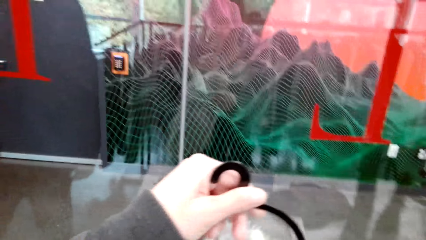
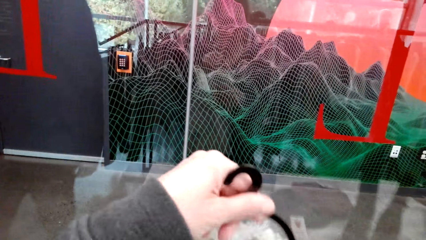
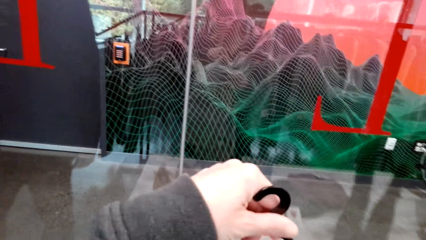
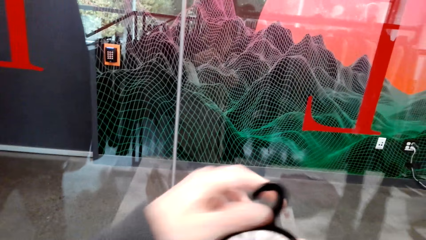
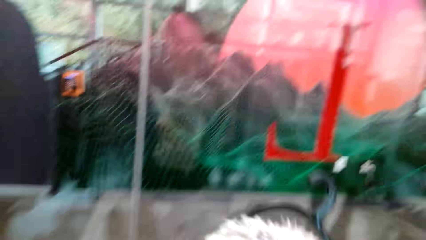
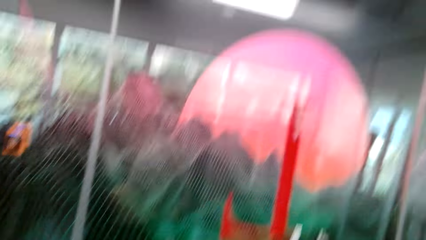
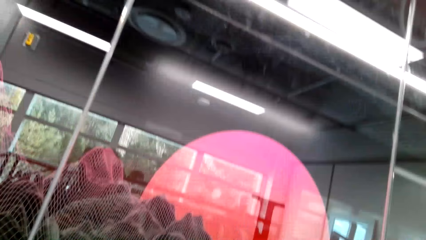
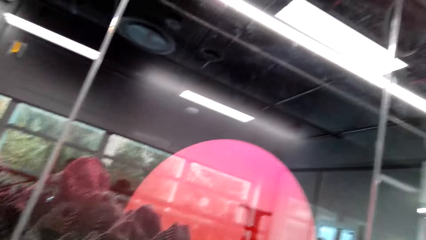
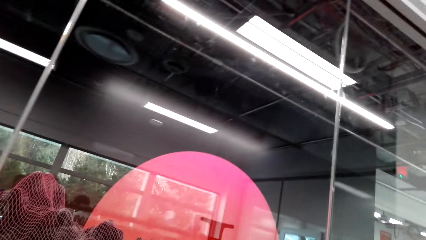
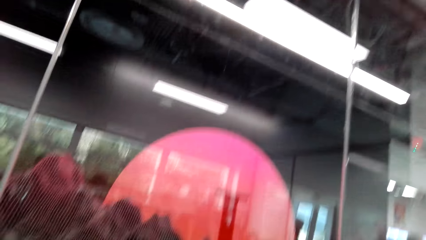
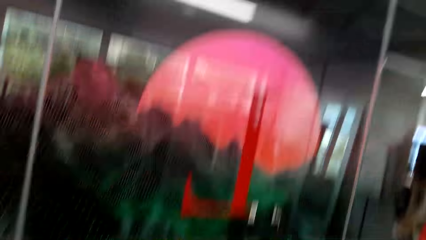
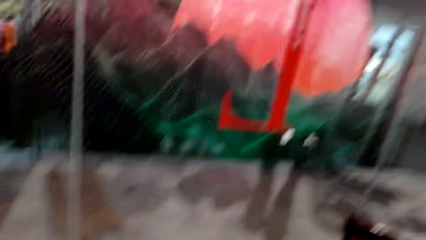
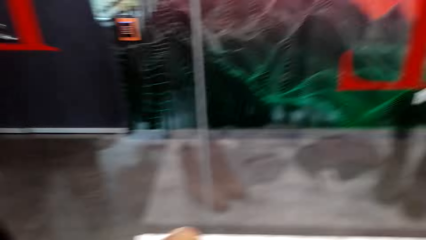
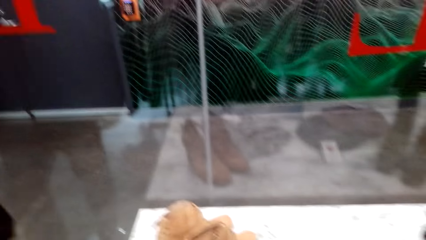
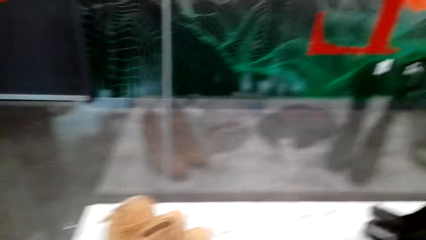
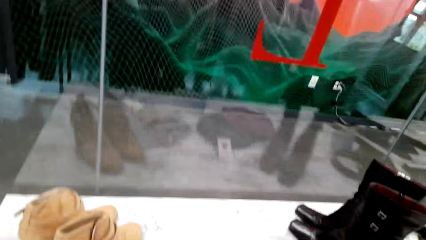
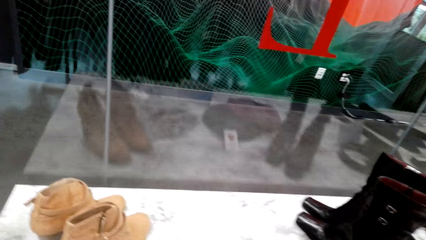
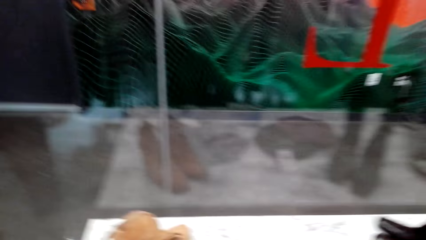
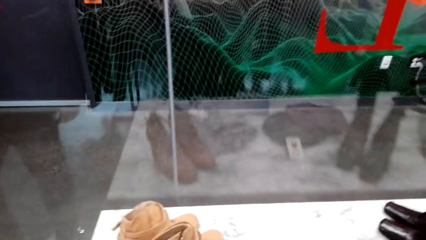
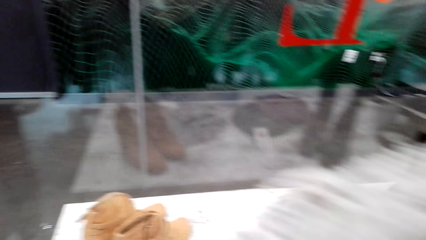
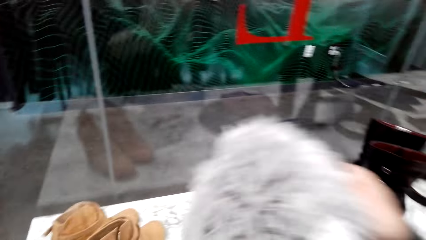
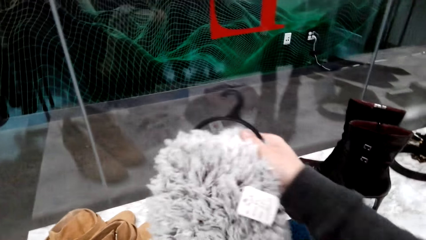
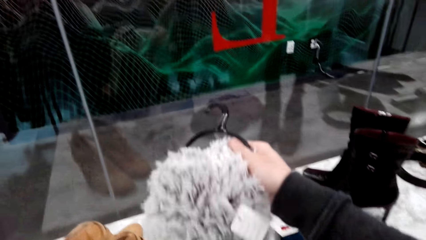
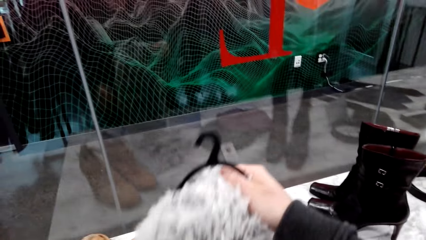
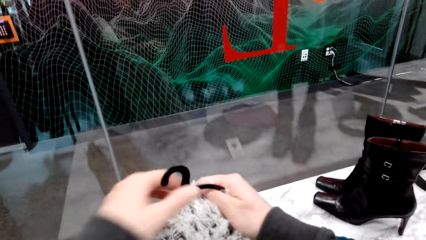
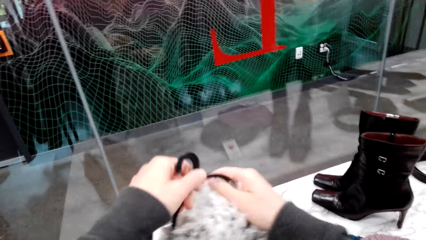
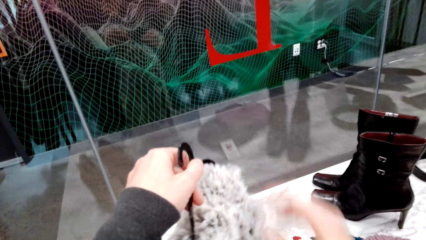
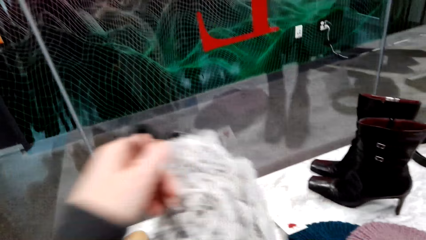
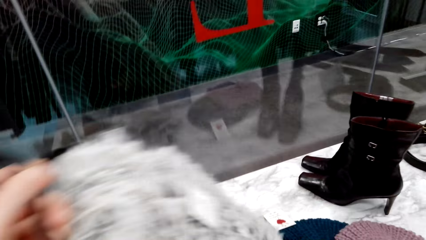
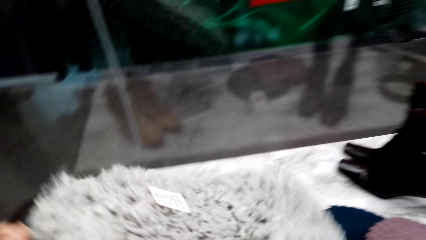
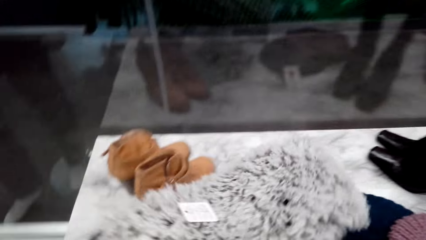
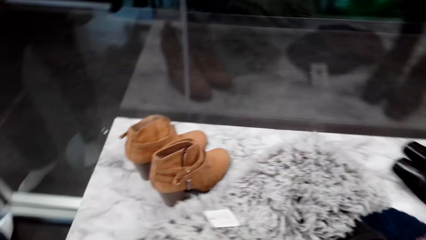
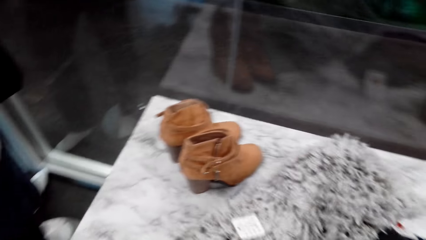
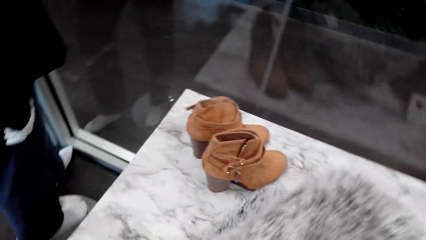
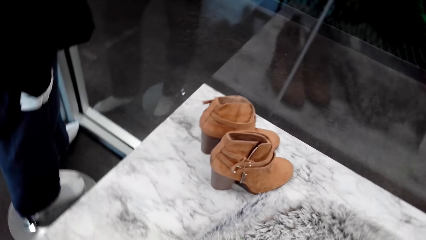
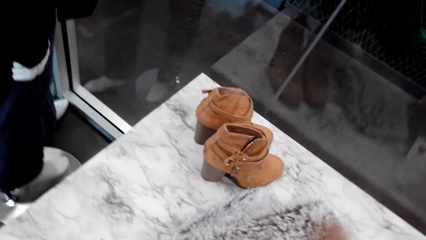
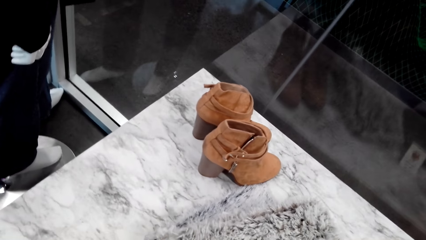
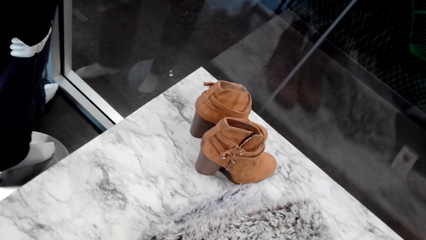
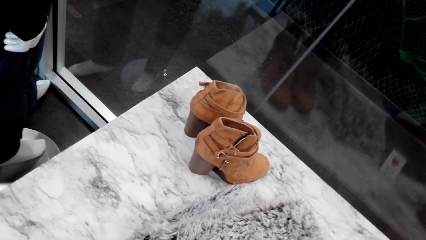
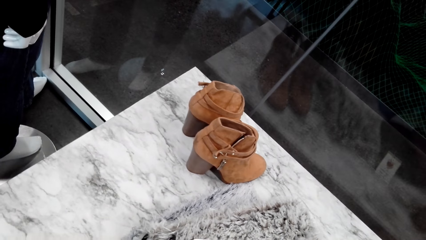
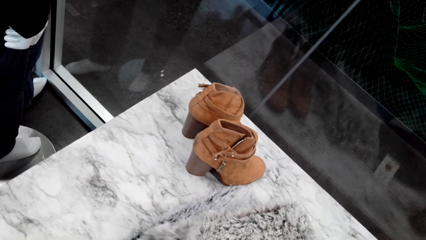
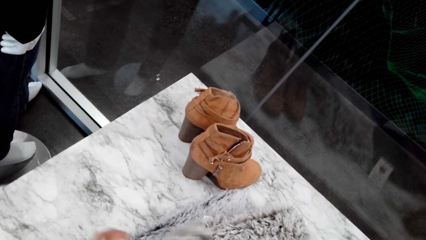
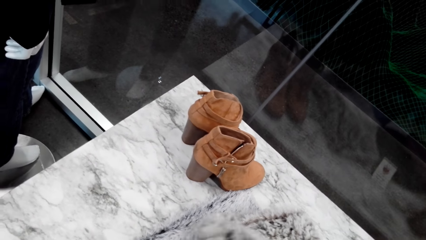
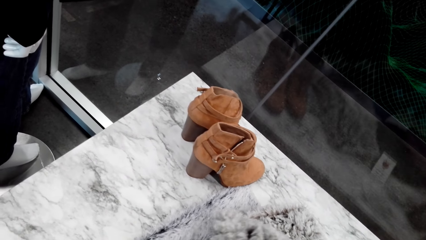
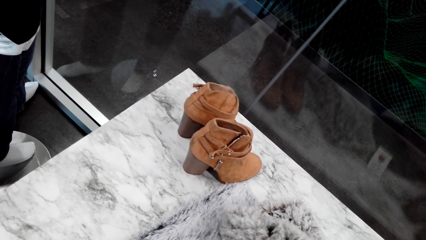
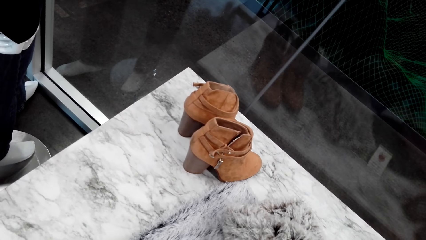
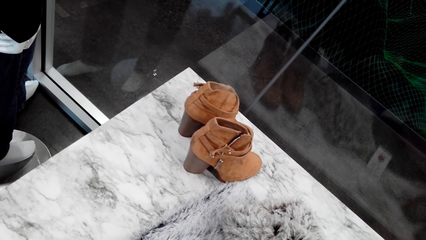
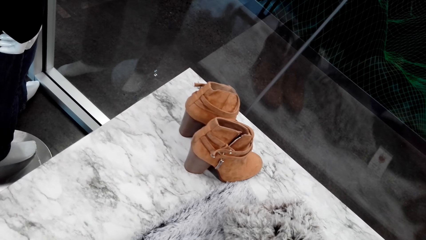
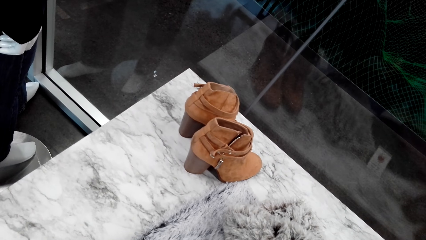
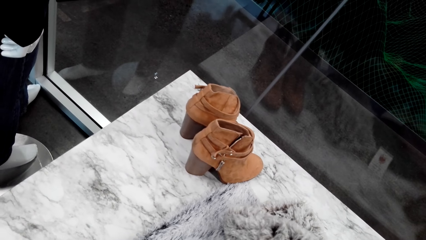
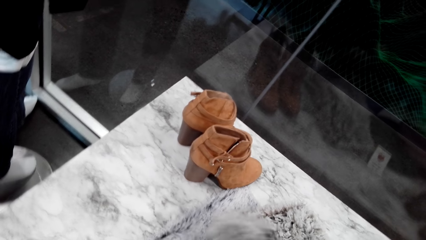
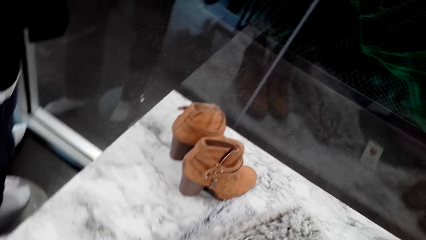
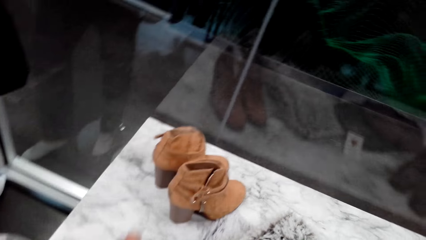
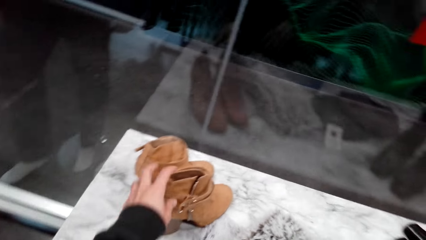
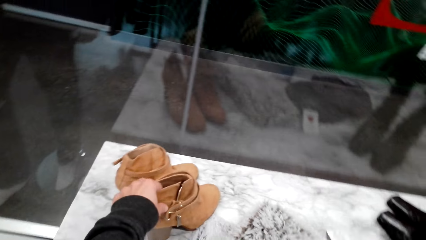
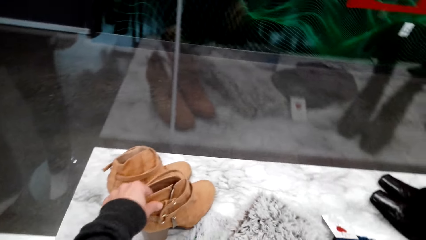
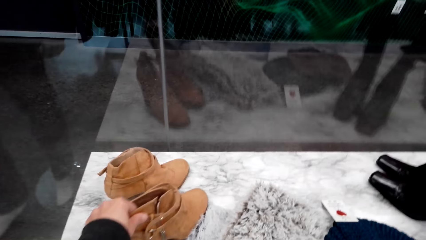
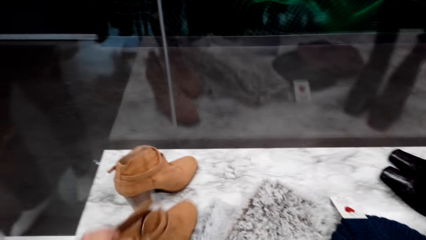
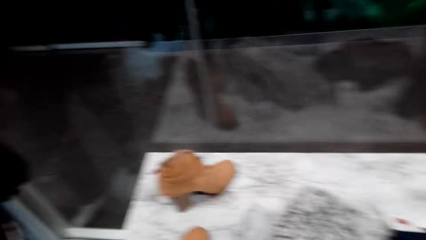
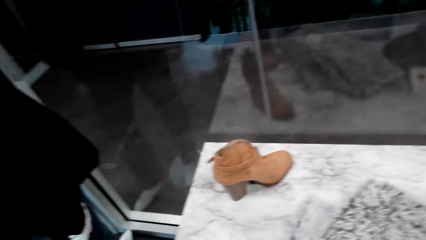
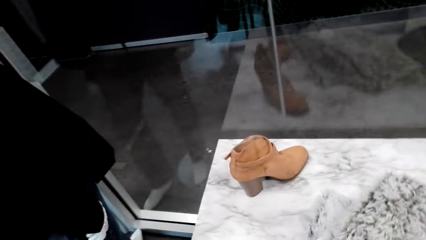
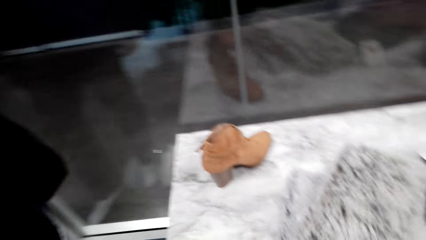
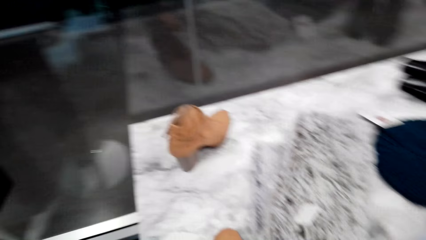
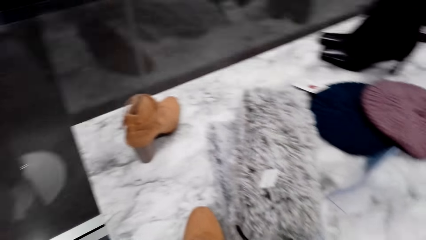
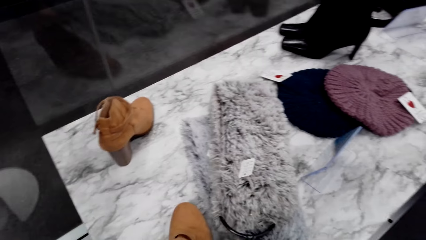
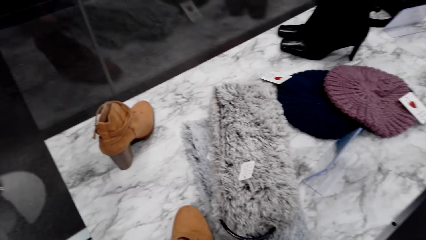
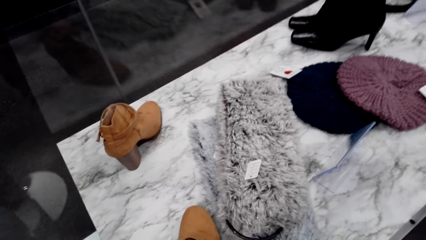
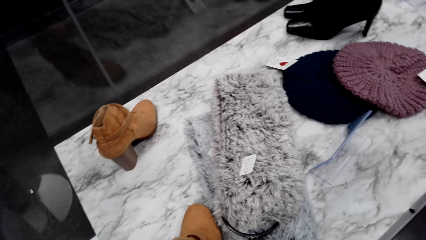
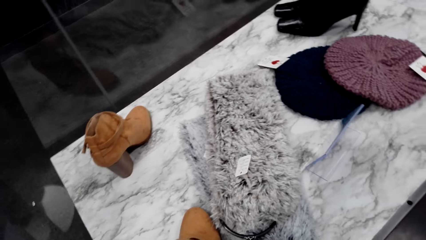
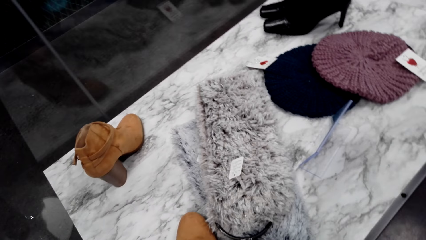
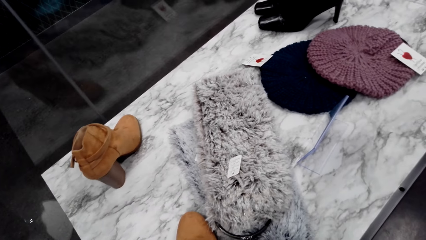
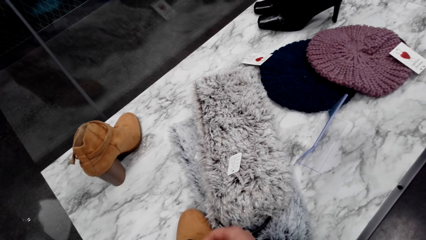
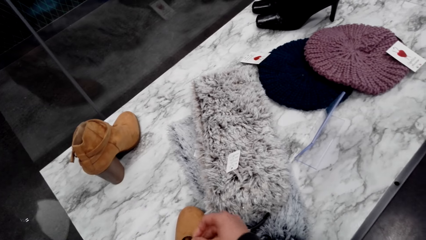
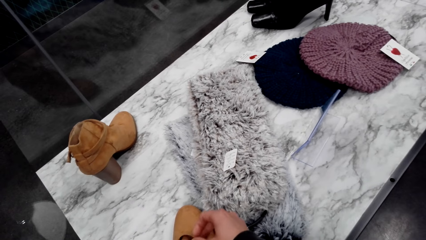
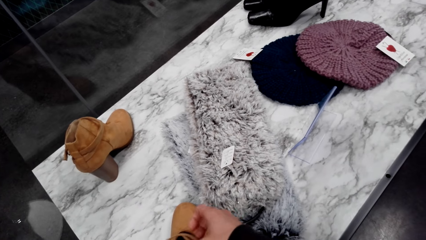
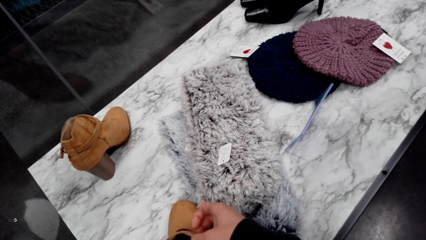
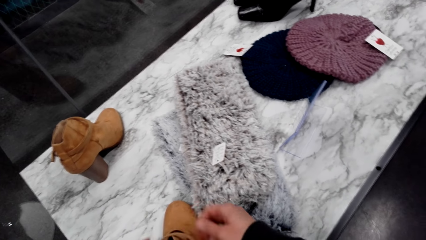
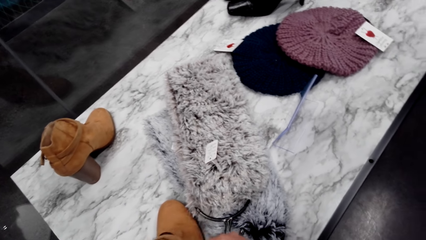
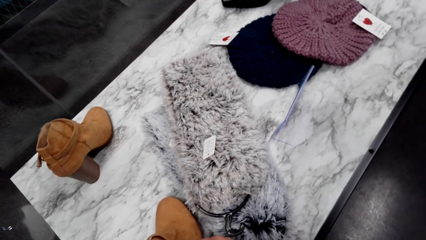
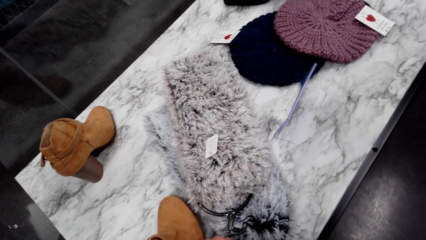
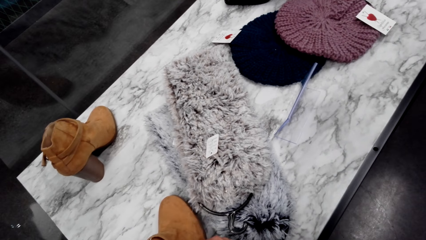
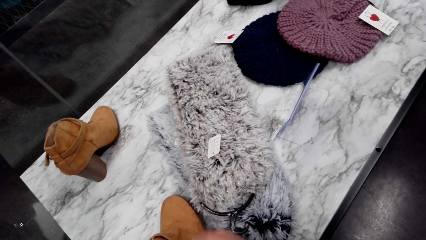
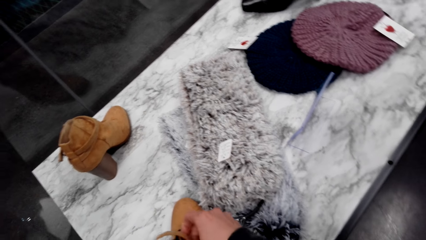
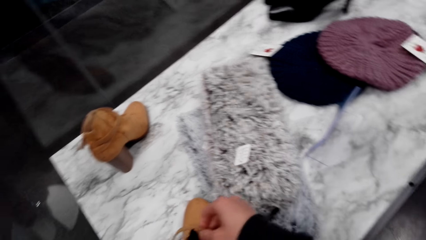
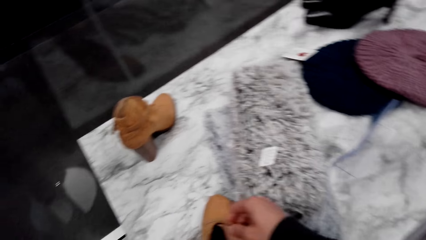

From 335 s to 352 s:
The camera wearer puts a scarf on a hanger. They pick up the shoe. They pick the hanger. They walk around. They inspect the shoe.
